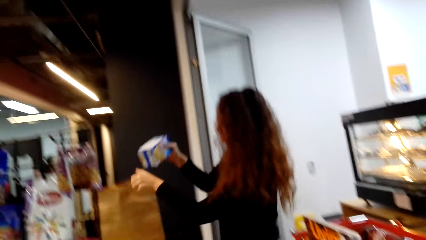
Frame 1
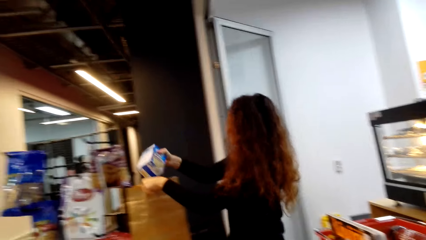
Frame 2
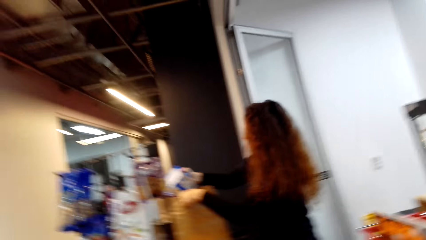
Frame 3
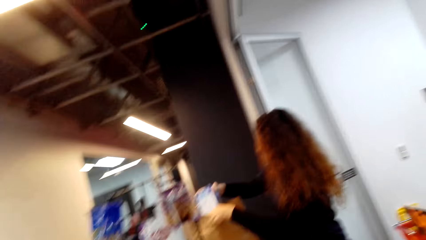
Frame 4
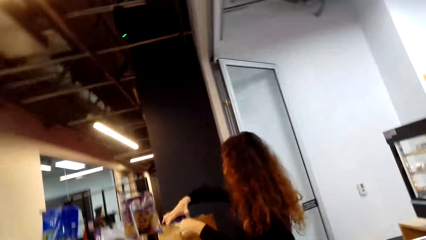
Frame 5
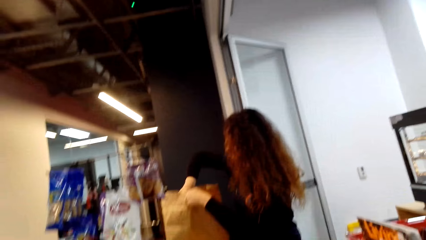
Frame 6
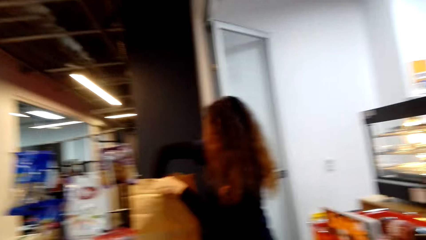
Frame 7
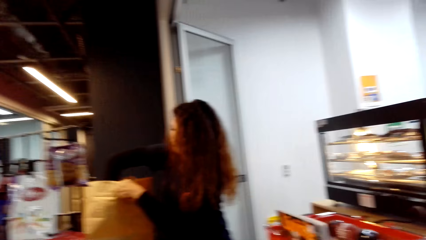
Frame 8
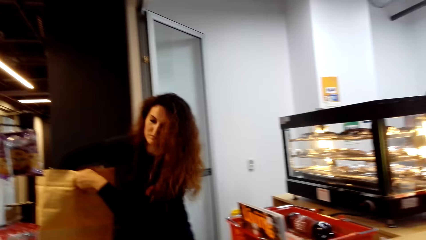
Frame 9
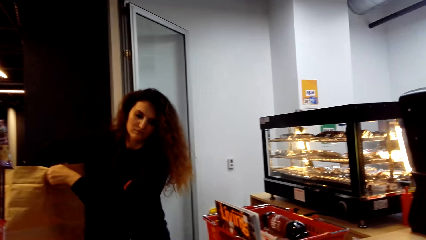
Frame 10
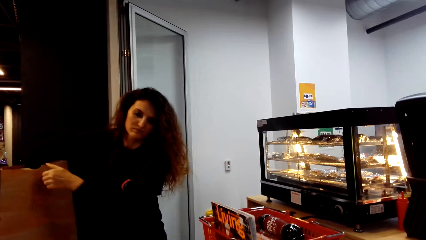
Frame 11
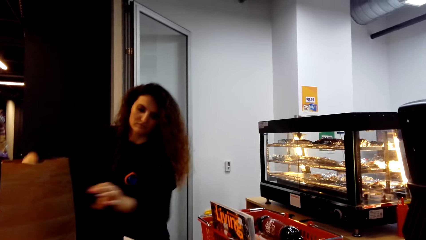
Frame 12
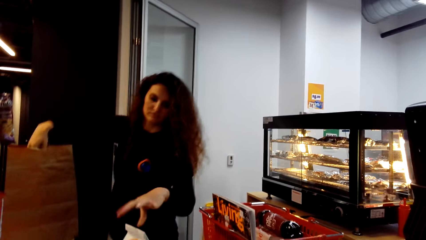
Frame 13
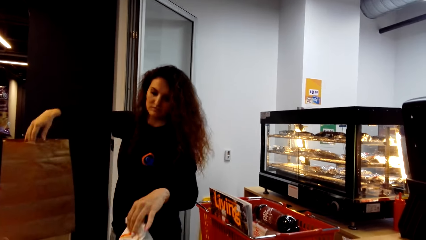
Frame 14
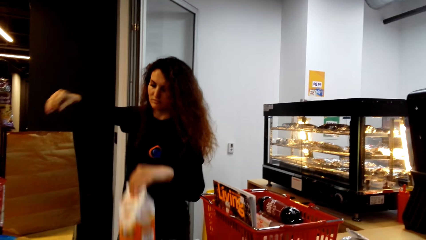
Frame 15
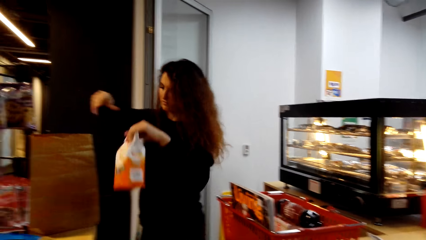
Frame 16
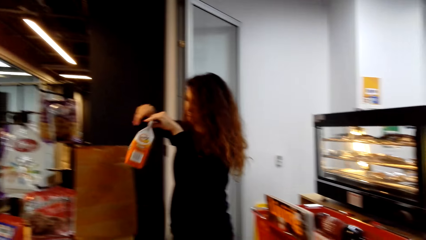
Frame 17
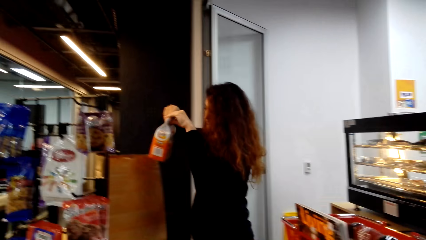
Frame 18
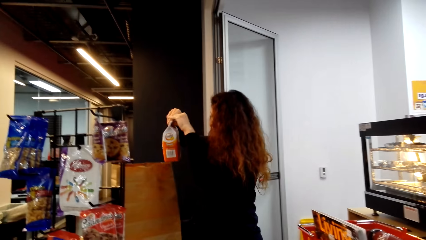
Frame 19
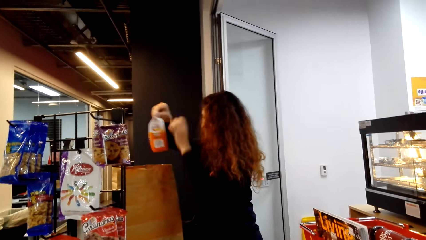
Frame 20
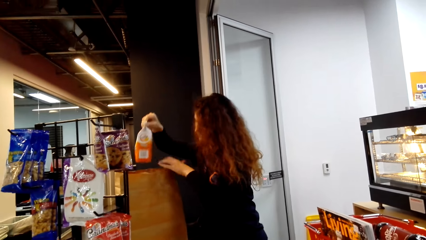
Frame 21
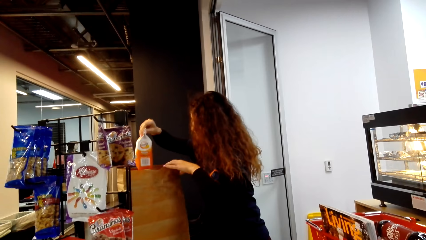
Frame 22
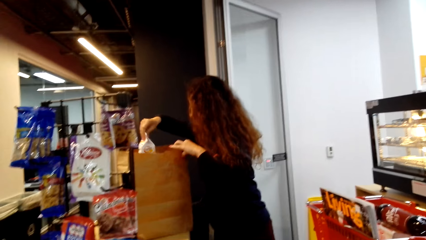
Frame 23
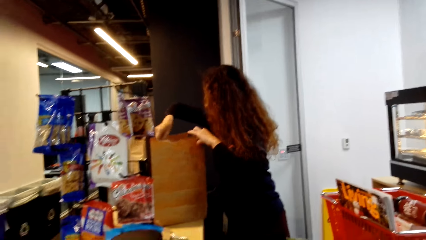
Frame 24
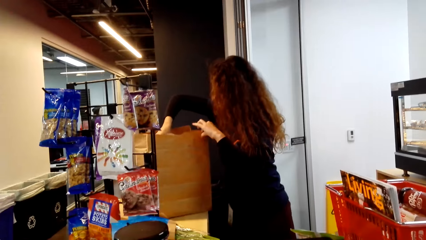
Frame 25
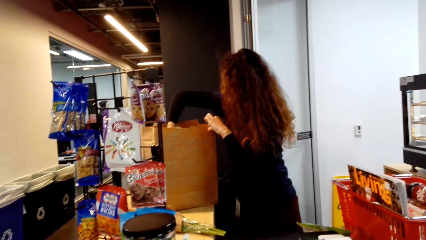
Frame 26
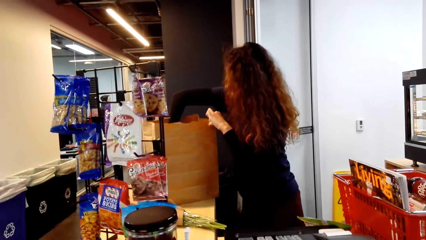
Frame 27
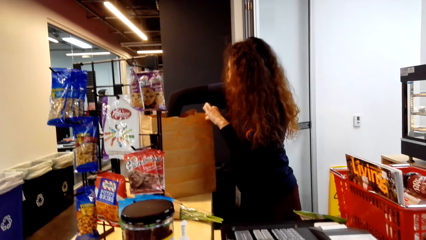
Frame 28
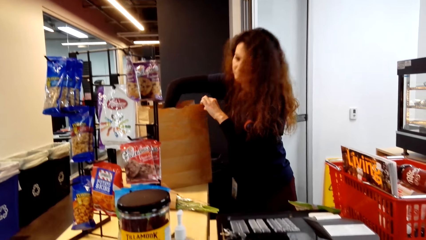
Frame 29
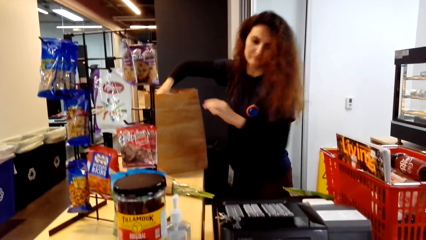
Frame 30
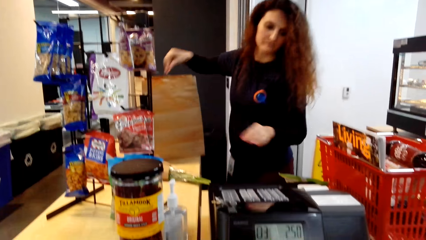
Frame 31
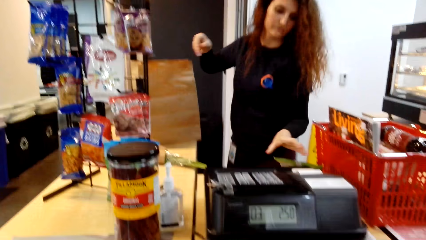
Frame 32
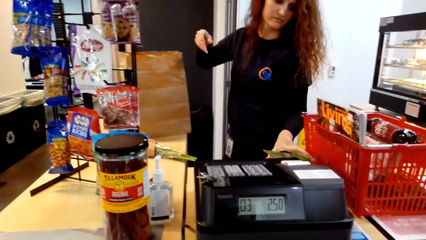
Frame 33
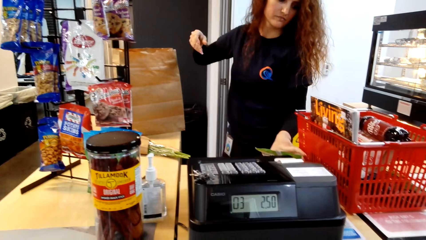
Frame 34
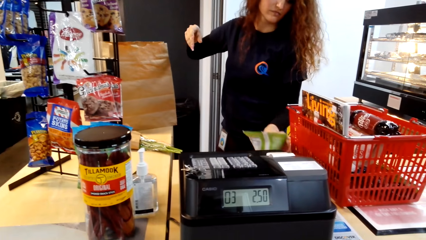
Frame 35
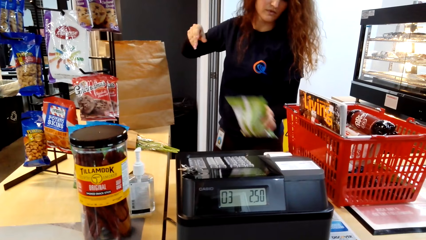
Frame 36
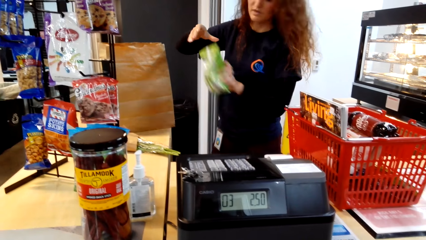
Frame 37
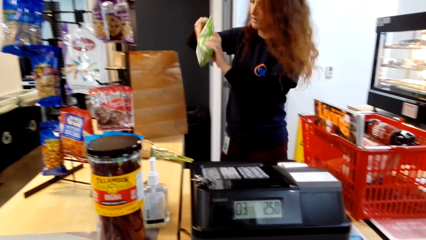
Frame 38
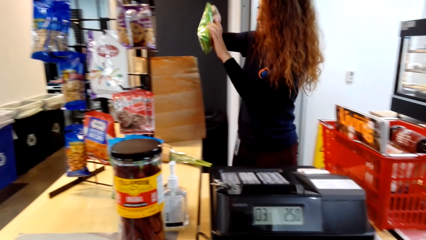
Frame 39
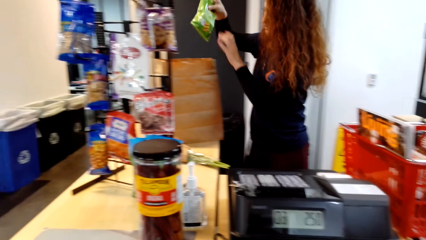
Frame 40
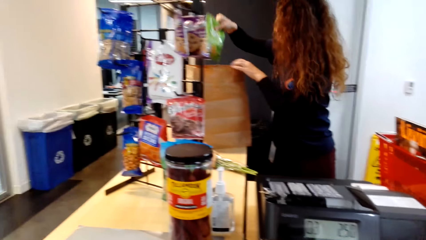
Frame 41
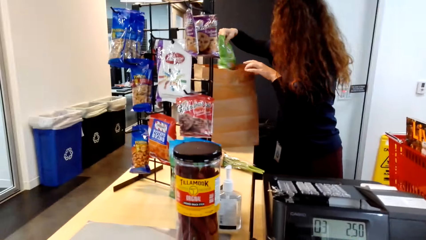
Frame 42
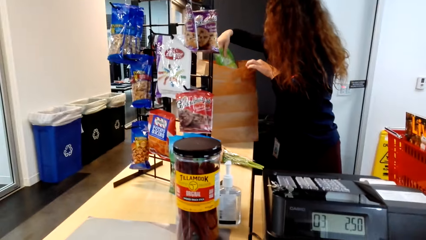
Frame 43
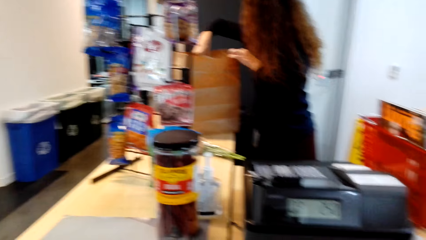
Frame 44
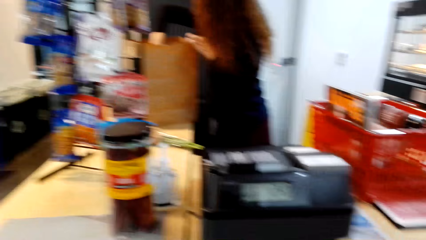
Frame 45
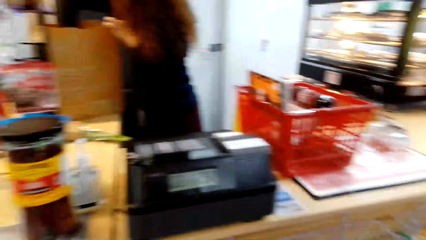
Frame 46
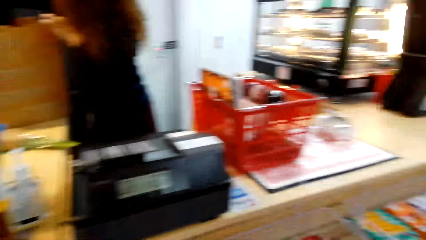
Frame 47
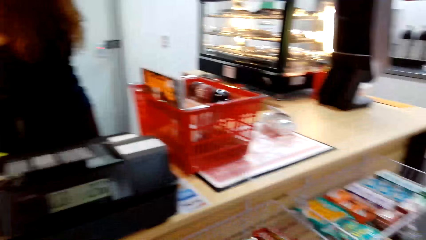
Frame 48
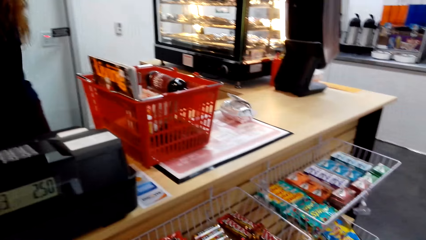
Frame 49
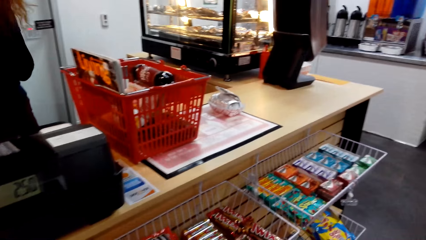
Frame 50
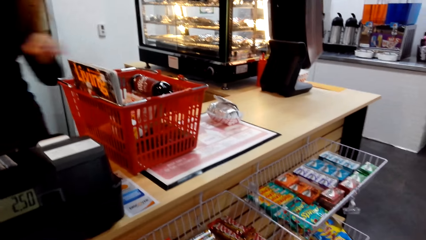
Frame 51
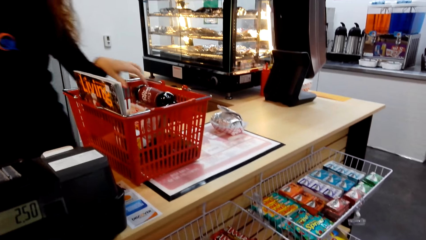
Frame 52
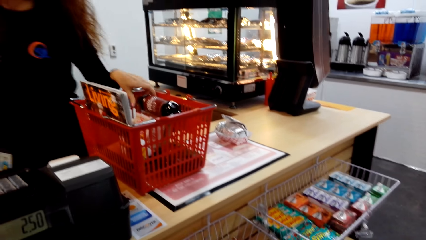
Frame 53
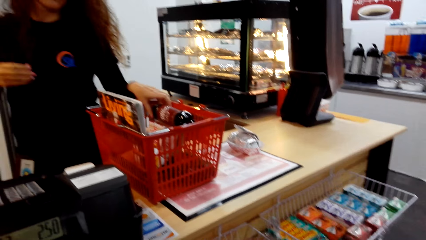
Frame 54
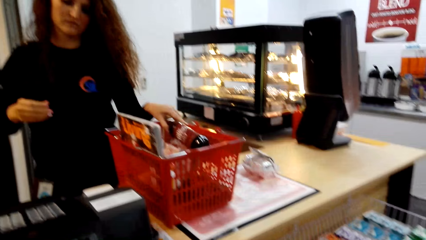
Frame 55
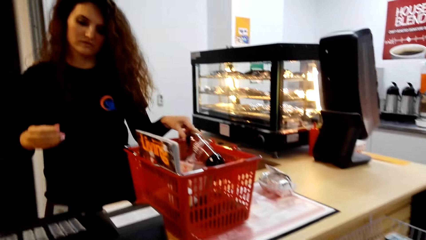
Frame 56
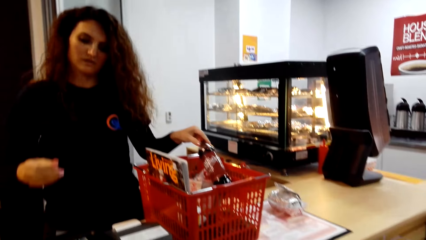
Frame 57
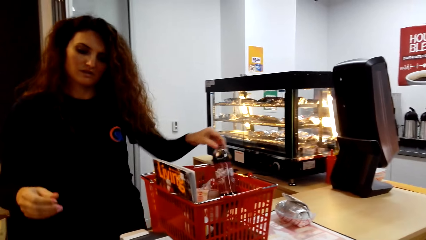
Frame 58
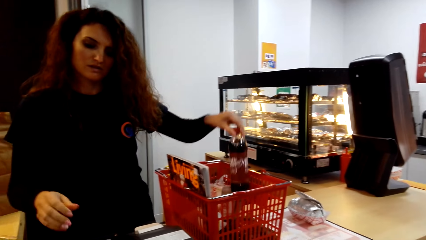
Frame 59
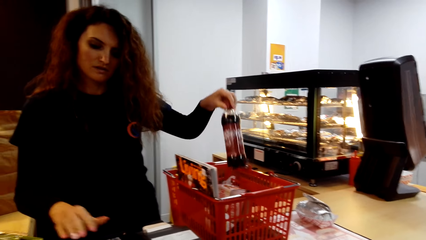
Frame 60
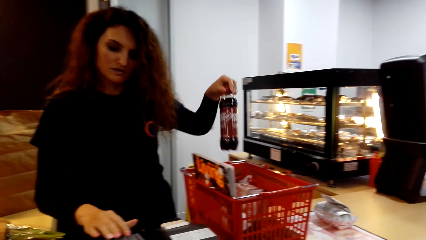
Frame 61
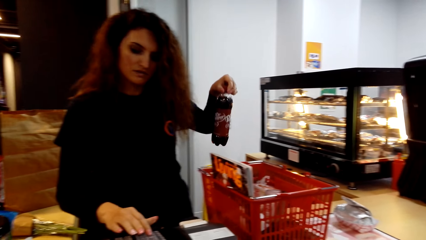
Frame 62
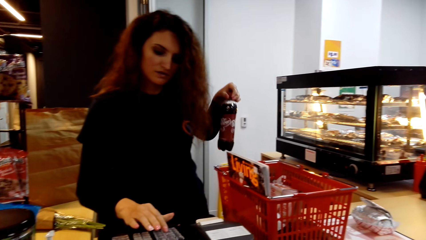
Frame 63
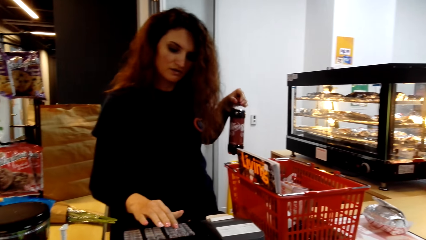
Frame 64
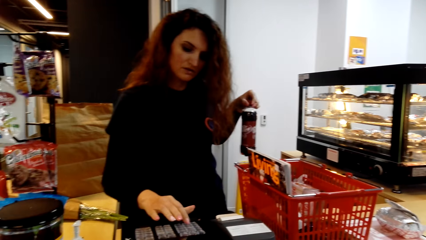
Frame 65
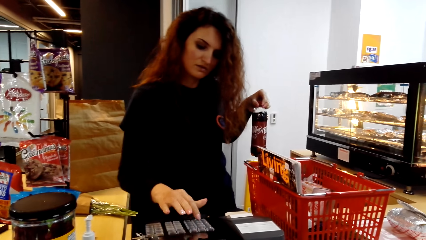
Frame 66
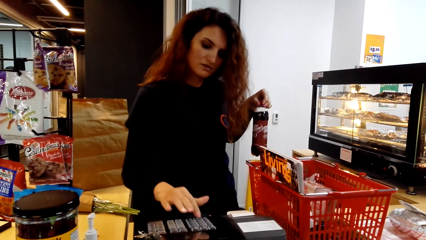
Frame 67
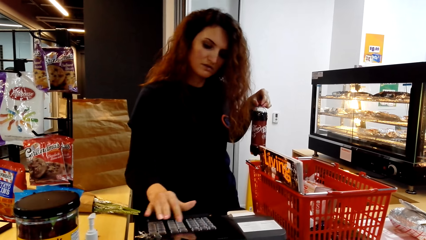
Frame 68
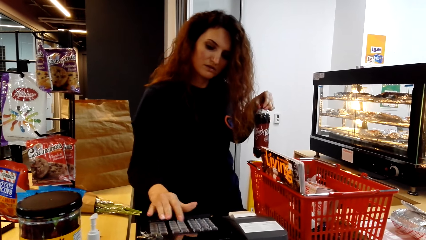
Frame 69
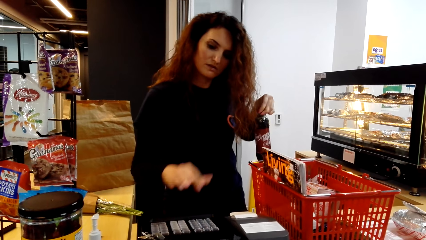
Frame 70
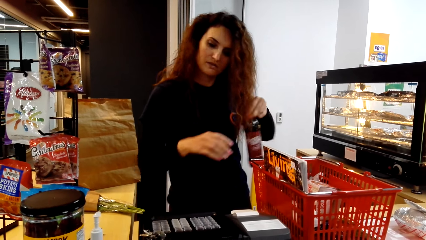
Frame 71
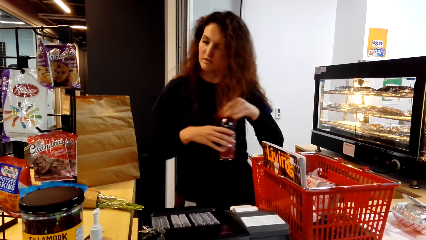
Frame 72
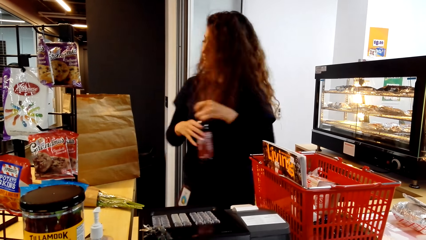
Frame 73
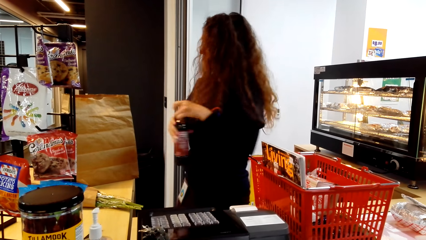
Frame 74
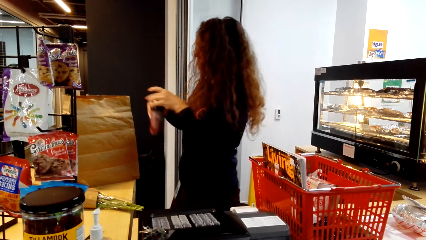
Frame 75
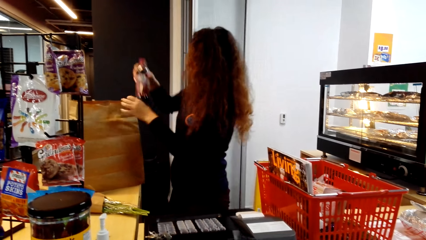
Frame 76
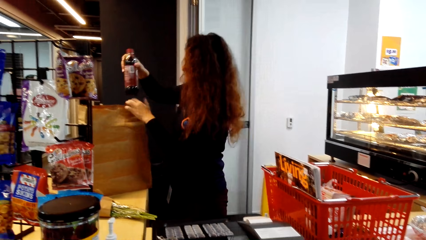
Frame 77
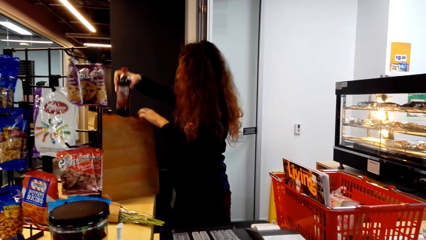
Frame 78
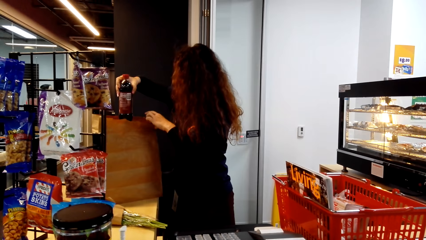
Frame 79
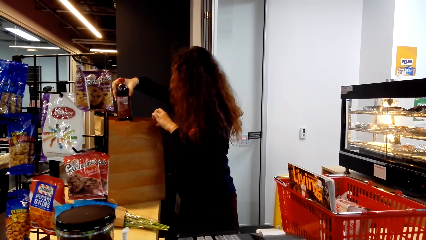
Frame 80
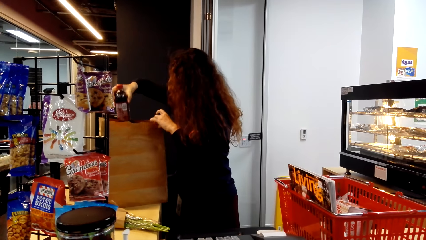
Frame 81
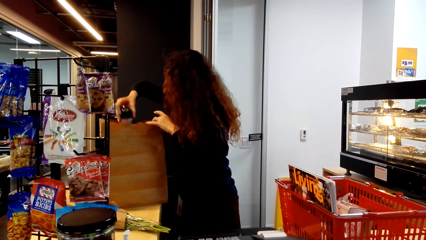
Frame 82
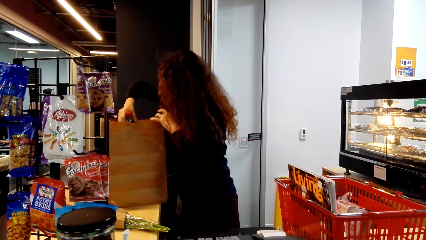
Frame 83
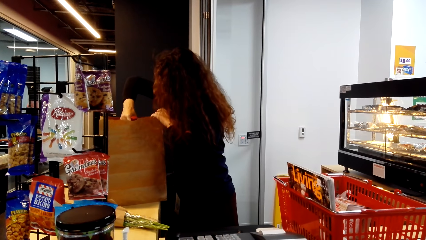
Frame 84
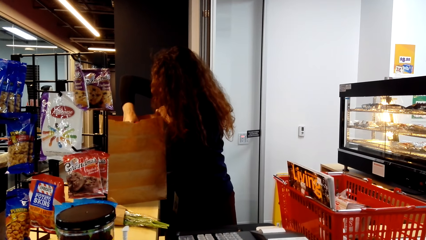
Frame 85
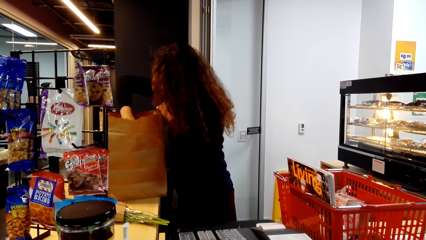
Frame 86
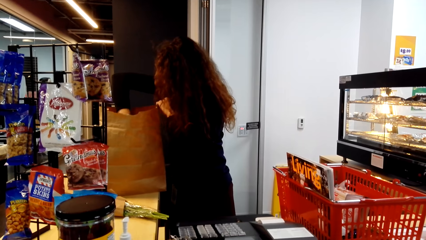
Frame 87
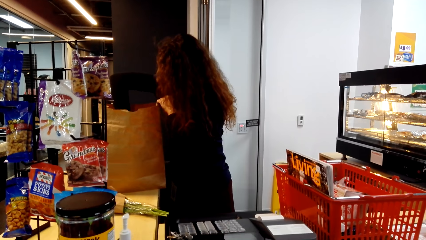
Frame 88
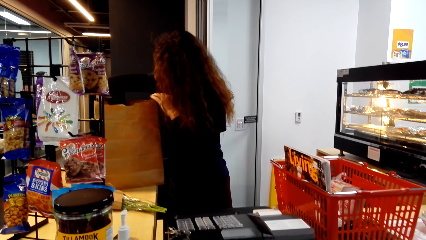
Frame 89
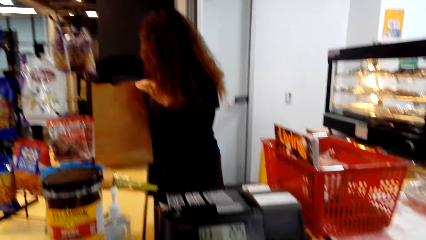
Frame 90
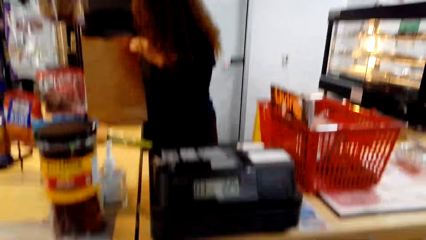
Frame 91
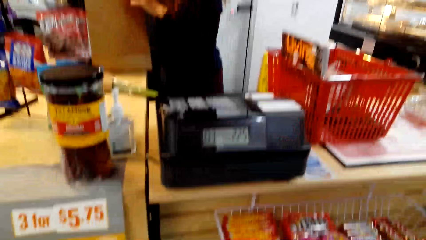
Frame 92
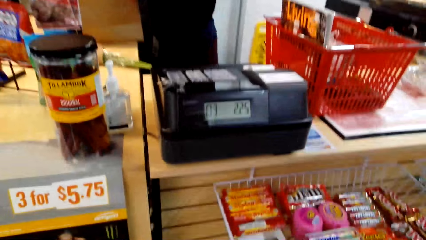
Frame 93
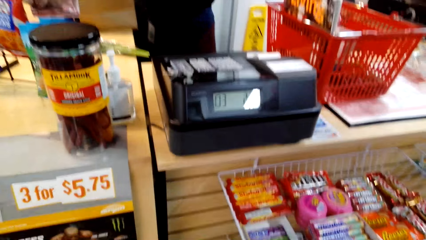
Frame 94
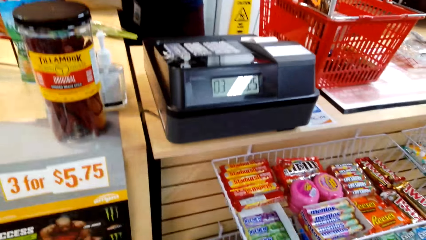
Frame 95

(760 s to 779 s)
A woman drops the box. The woman picks up the flour and drops the flour. The woman picks up the crisp and drops the crisp. The woman picks up the juice, calculates the bill and drops the juice.
